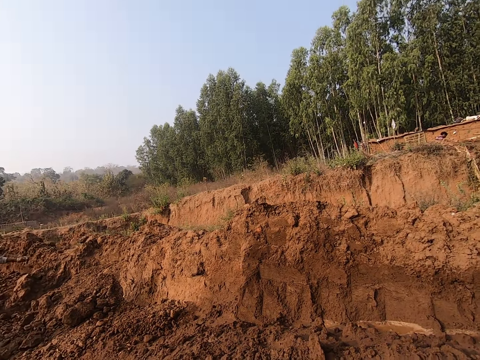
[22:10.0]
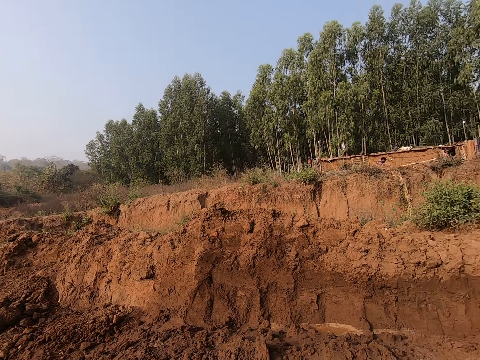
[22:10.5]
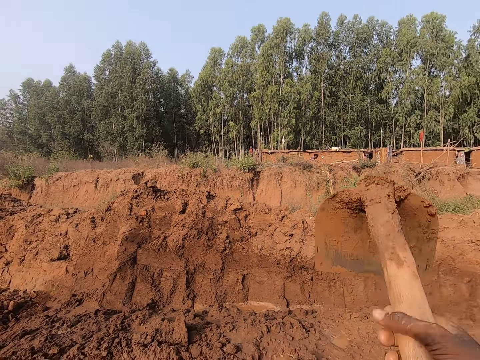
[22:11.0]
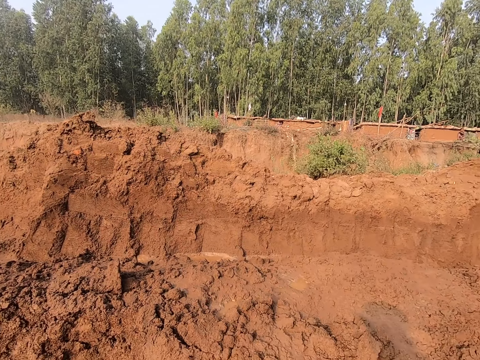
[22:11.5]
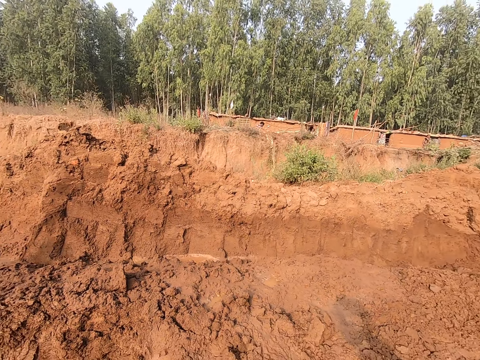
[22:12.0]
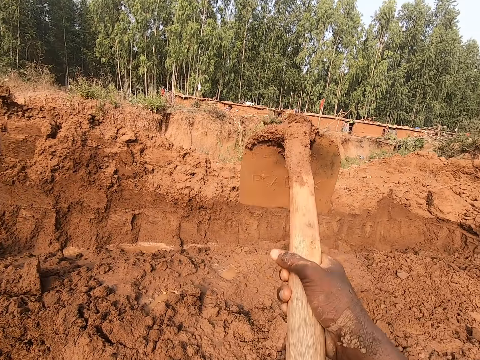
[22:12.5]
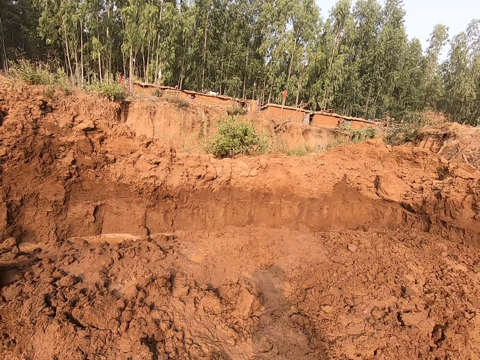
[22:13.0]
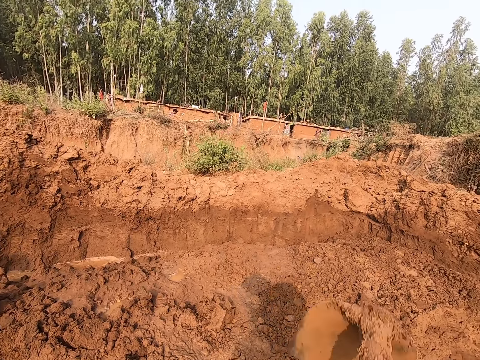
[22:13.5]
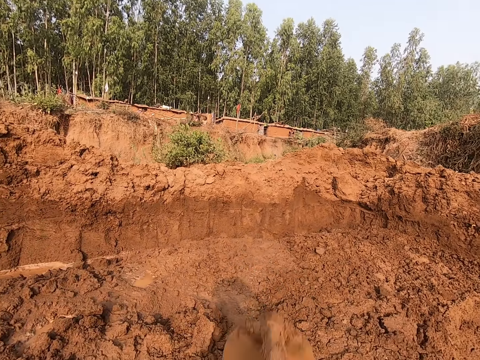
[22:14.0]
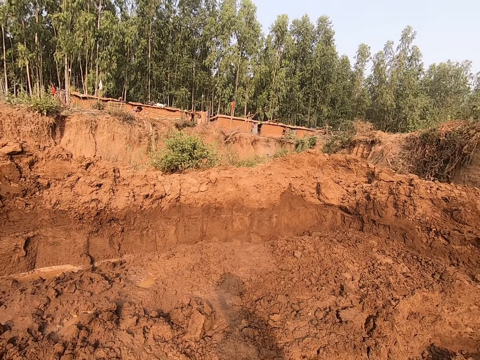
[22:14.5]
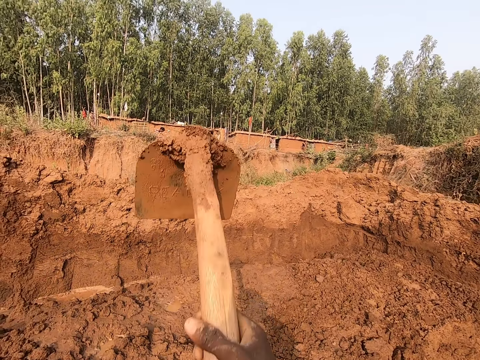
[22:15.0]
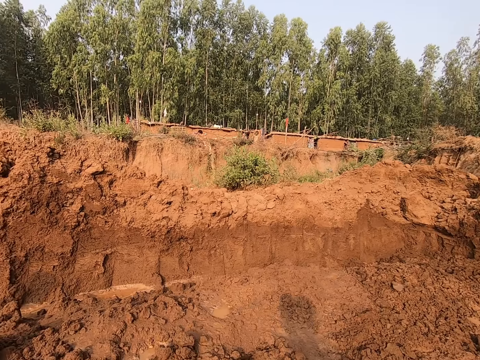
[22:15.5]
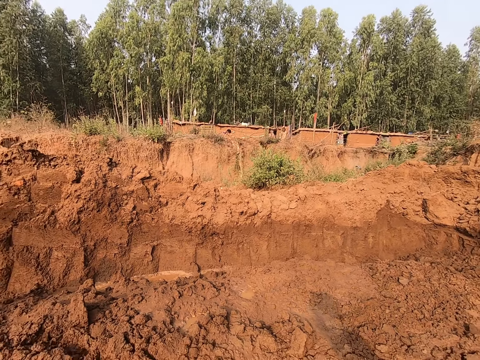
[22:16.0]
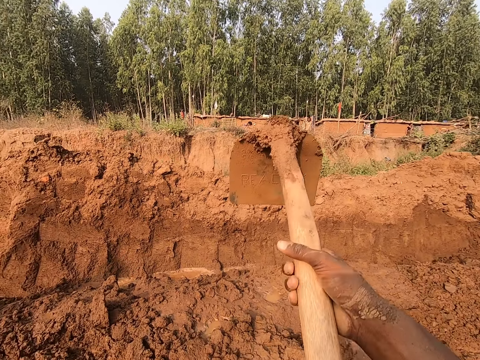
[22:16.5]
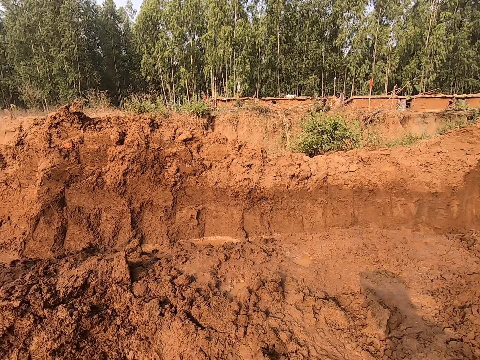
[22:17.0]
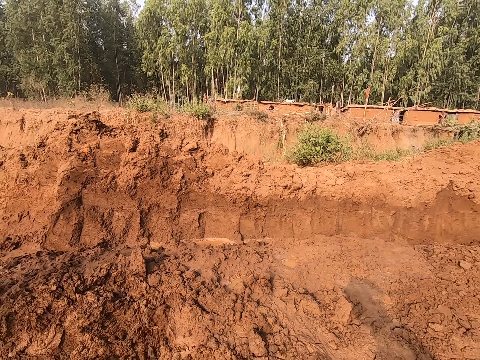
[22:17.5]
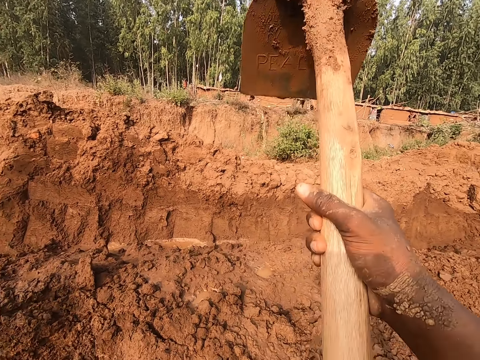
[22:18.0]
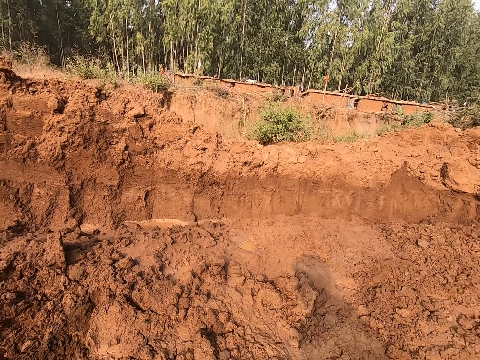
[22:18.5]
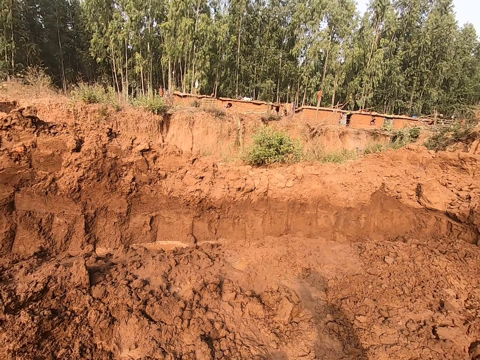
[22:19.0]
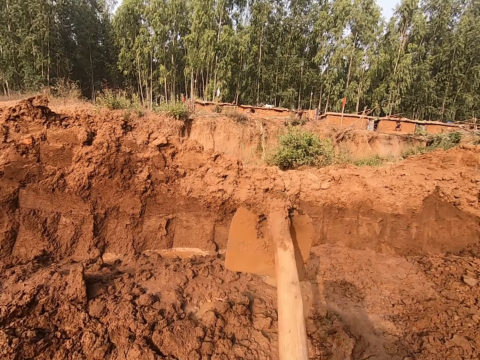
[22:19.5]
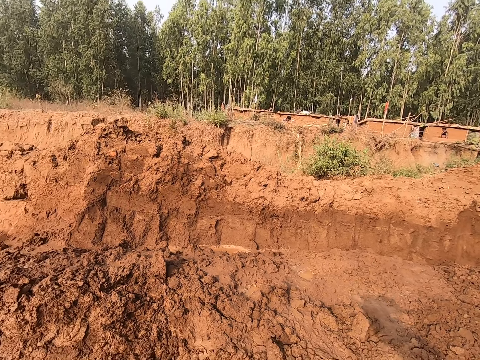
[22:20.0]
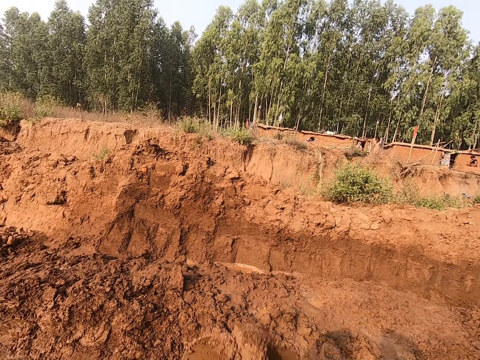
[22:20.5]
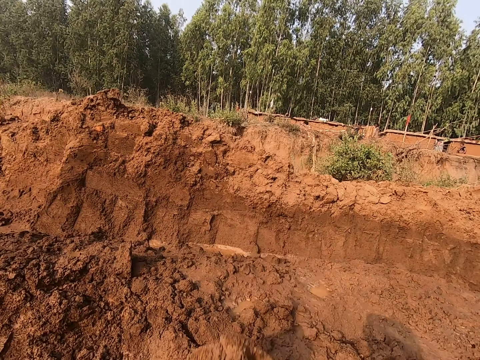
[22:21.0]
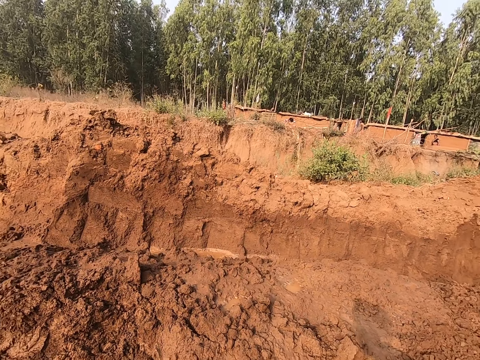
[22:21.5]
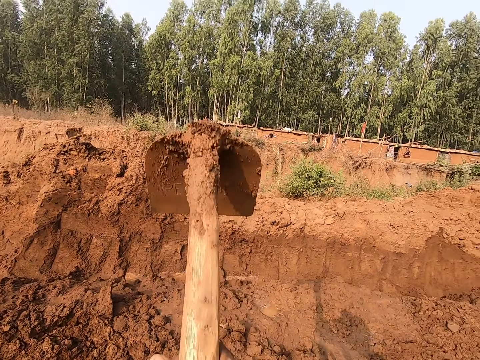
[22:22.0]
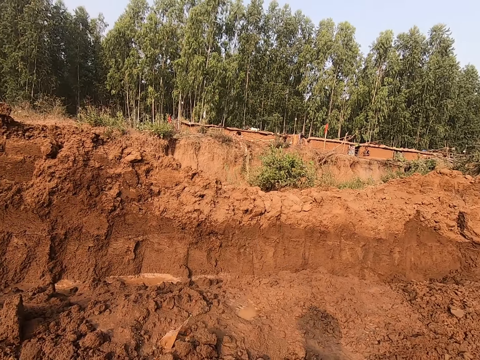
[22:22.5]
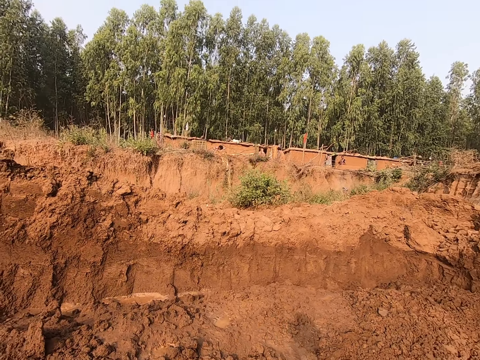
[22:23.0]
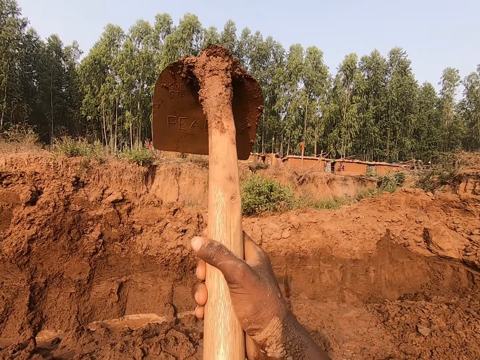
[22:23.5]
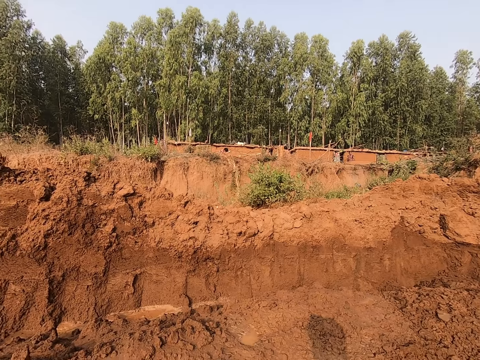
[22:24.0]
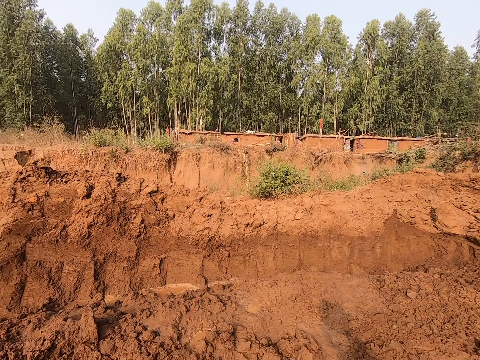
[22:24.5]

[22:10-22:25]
The camera wearer digs the ground with the hoe in his hands.

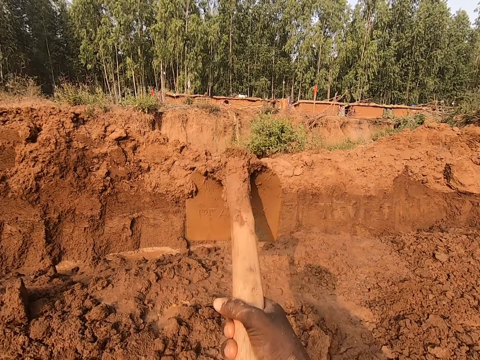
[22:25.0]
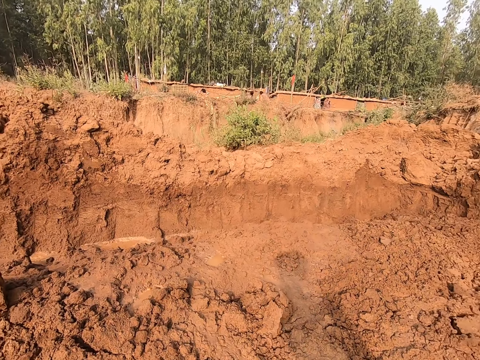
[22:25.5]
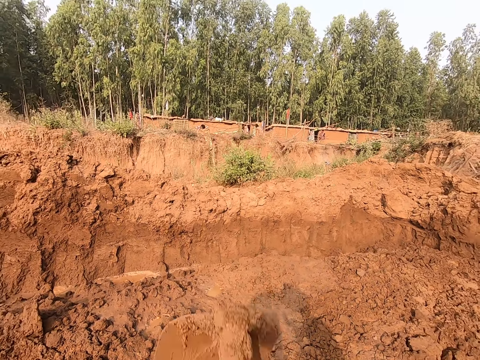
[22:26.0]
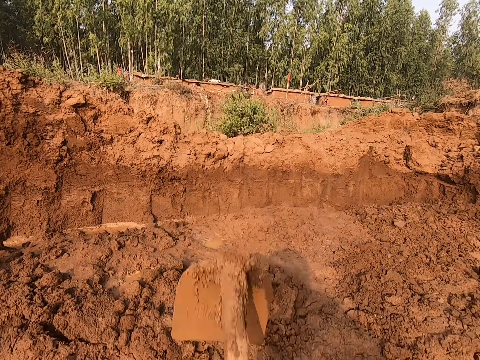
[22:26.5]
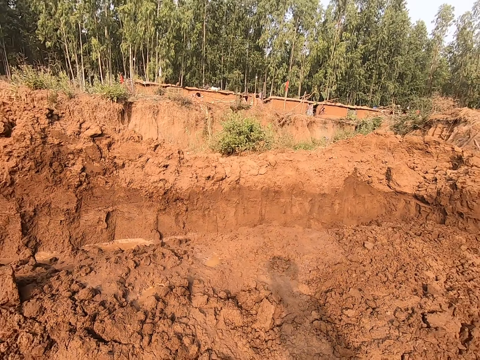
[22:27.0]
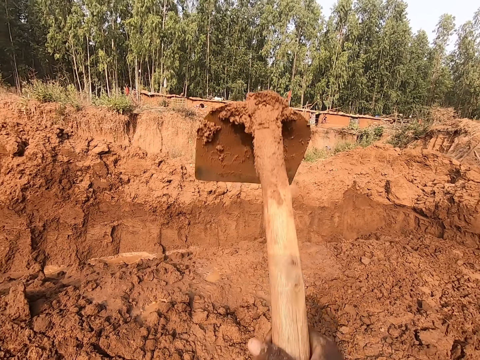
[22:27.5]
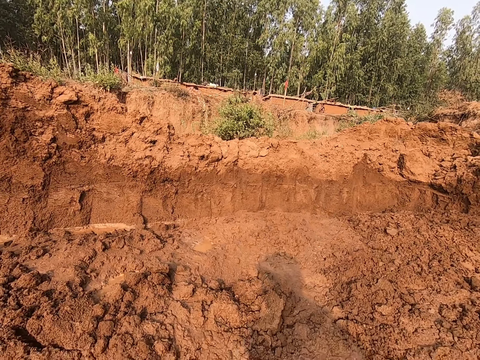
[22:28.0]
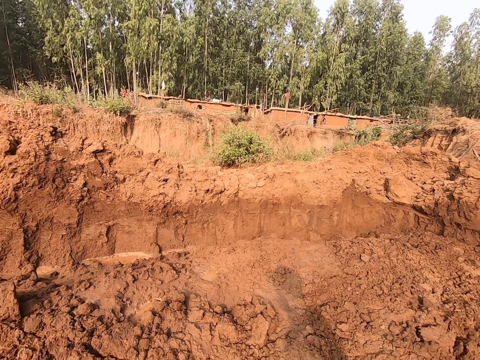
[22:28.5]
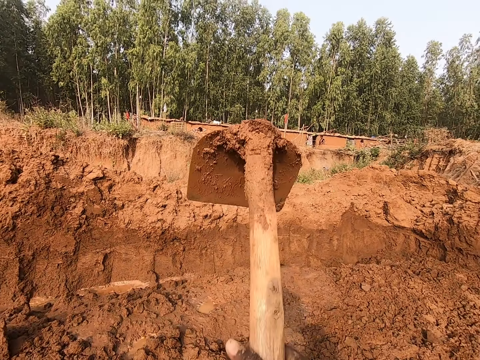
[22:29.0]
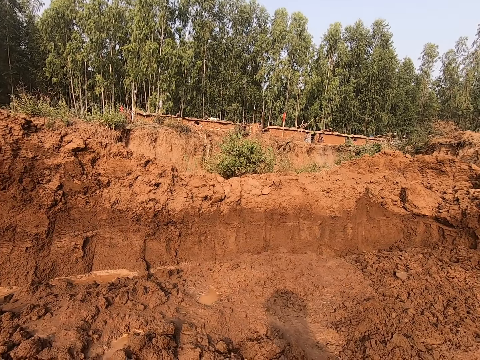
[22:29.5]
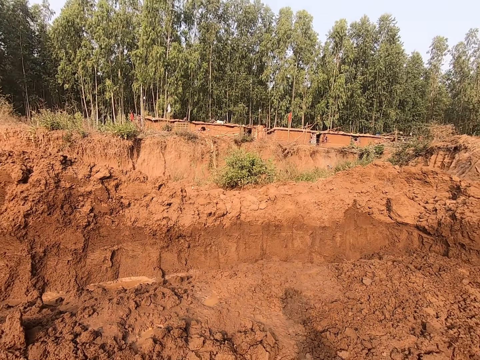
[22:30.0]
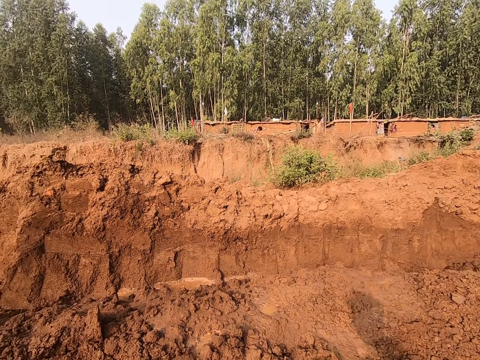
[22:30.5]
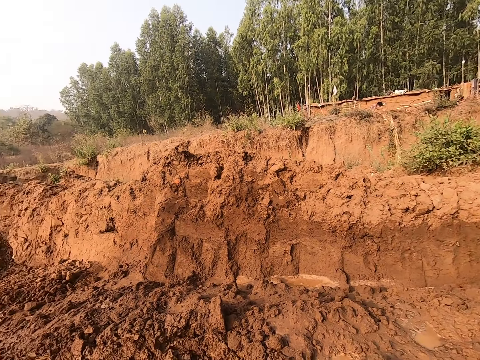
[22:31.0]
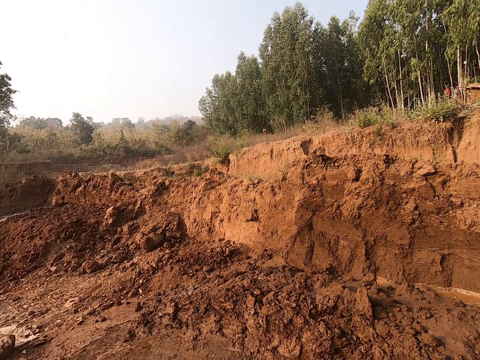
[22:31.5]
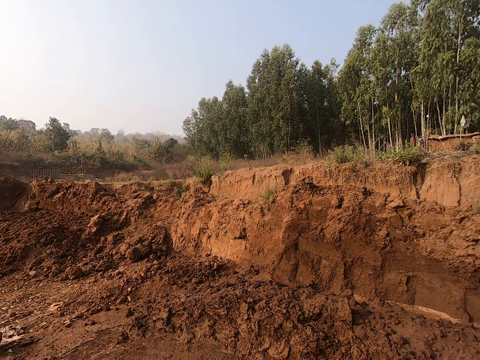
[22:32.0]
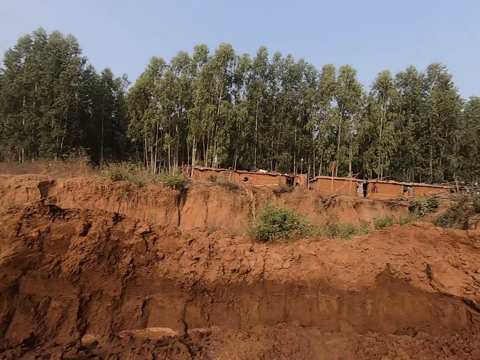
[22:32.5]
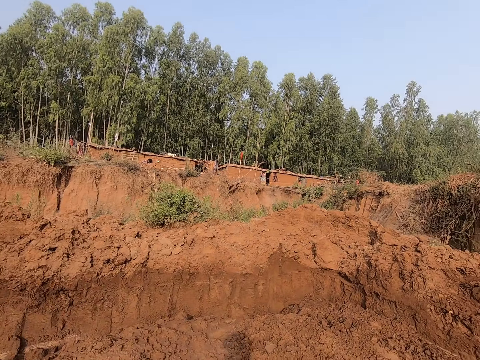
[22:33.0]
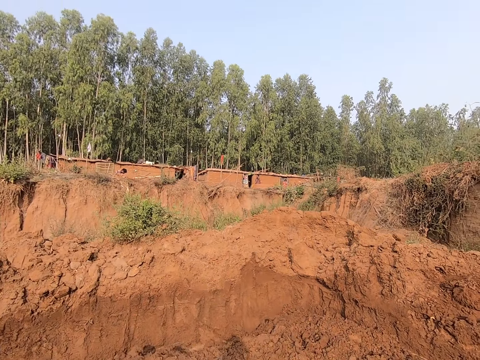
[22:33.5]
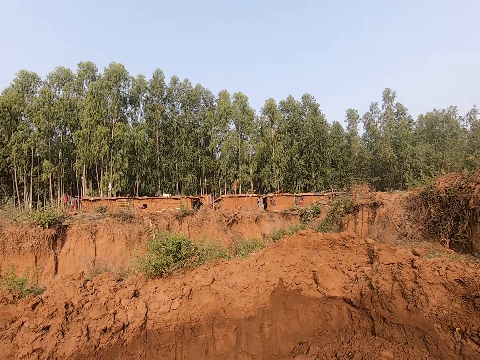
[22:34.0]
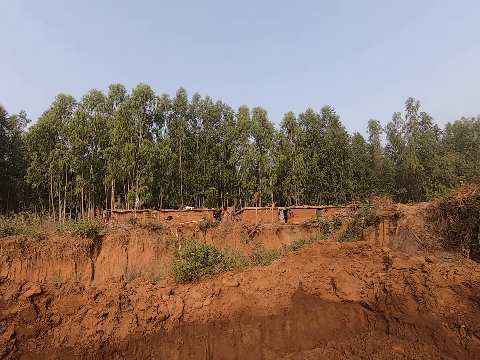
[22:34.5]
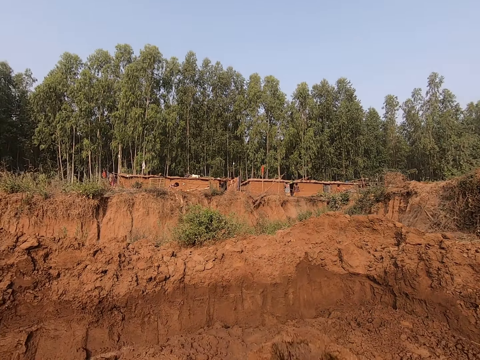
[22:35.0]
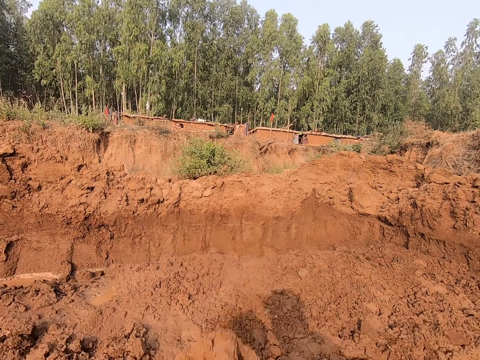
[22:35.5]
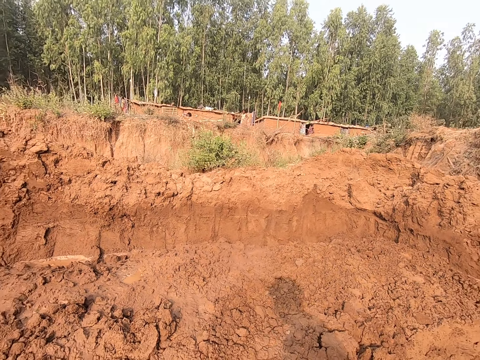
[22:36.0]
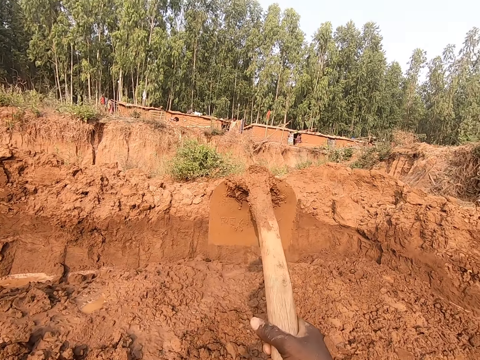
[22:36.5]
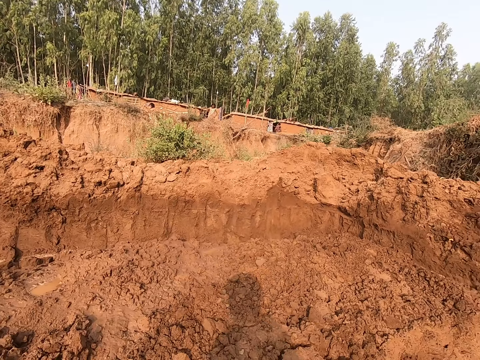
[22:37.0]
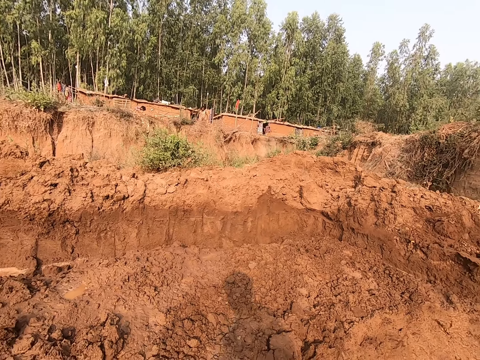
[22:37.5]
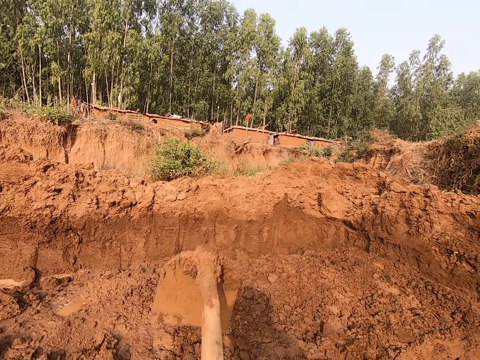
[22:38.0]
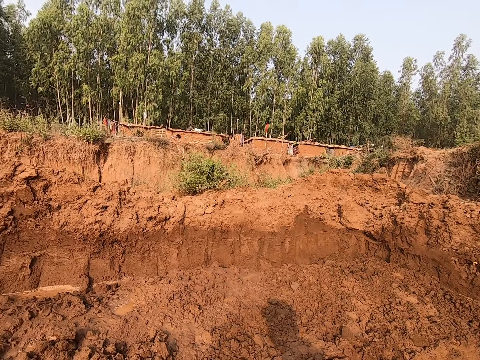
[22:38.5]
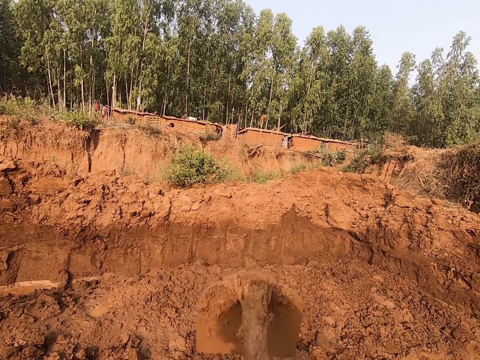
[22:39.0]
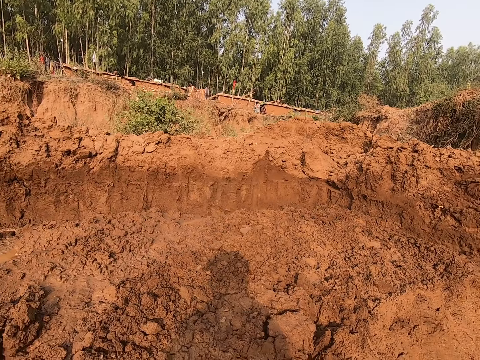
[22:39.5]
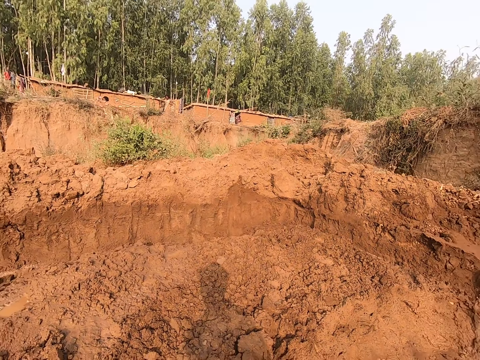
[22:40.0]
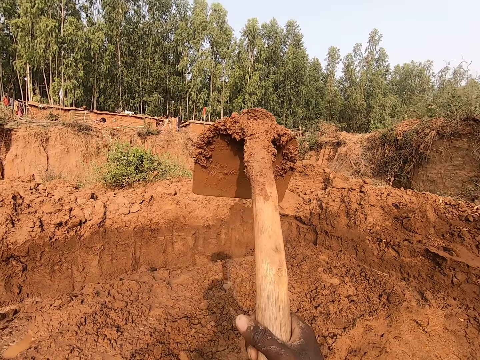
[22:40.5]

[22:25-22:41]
The camera wearer looks around the compound. He looks at the mud. He digs the ground with the hoe in his hands.
